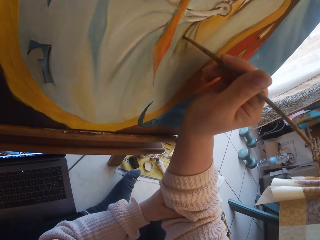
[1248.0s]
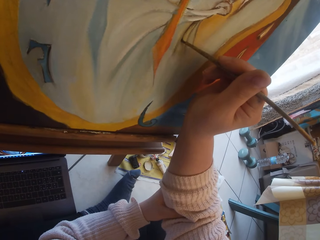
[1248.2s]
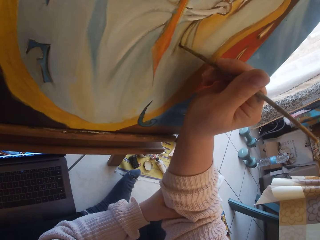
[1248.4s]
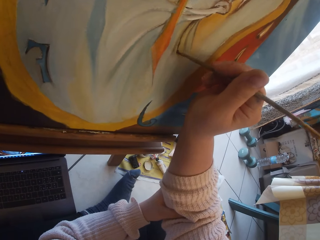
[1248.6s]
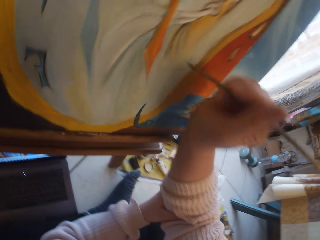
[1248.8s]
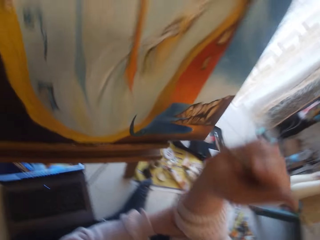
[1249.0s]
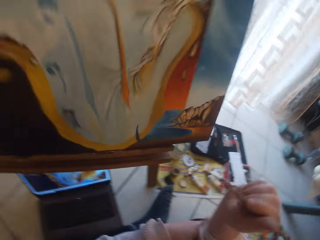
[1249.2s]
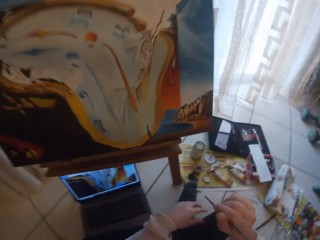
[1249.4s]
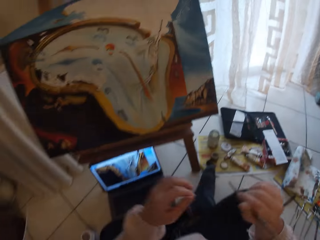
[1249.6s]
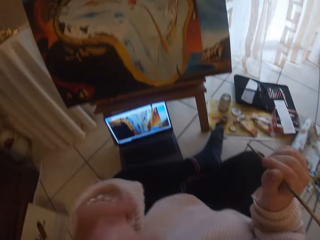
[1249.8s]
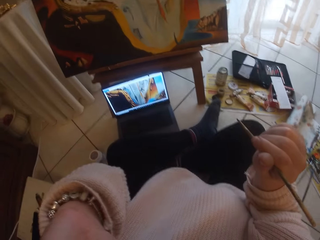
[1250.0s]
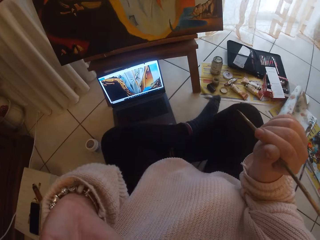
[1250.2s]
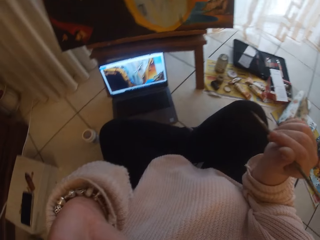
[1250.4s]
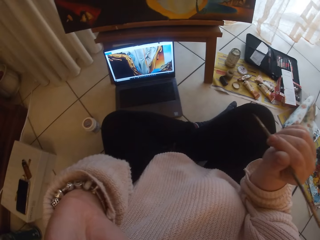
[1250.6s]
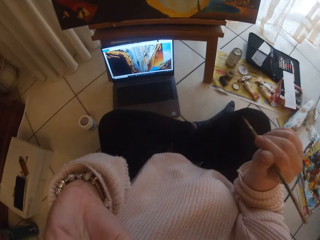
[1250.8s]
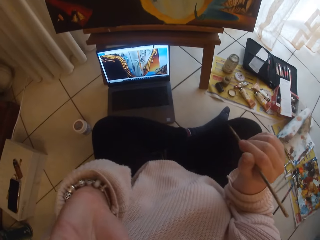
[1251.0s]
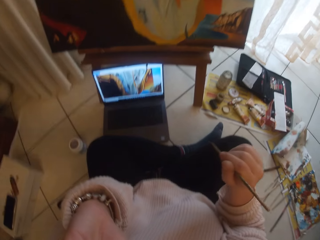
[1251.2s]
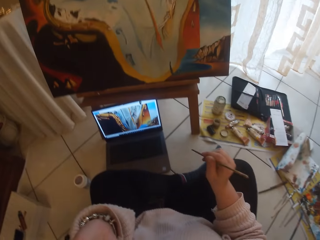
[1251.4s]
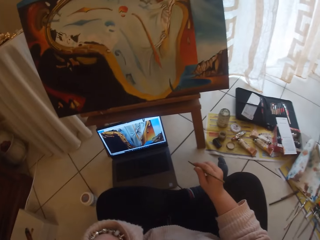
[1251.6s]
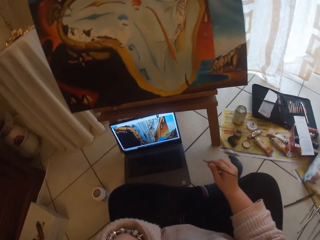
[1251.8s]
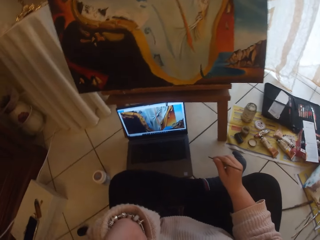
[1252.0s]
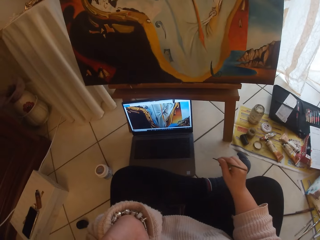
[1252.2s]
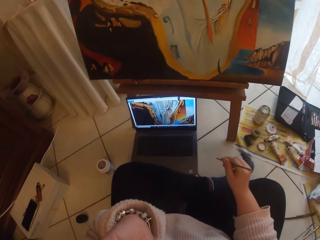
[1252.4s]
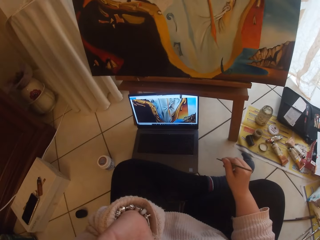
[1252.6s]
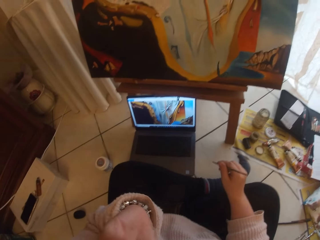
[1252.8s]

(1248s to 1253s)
The camera wearer removes the paintbrush from the painting. She touches her face or the camera with her left hand.

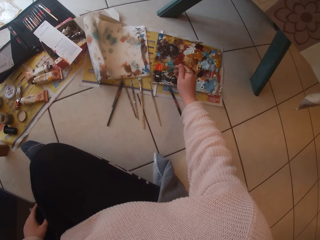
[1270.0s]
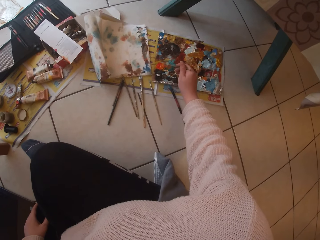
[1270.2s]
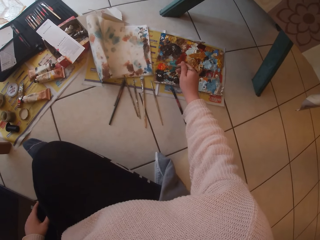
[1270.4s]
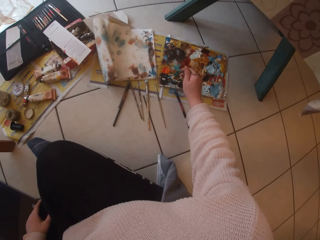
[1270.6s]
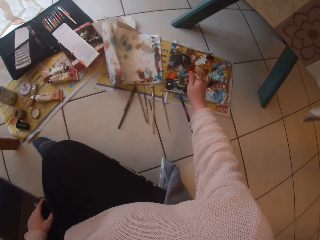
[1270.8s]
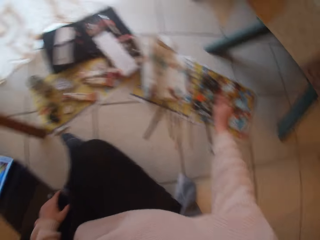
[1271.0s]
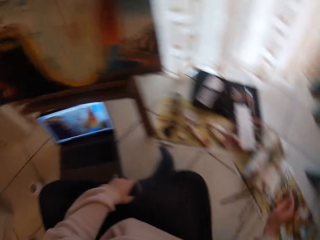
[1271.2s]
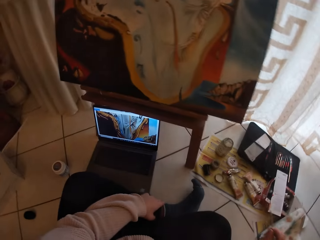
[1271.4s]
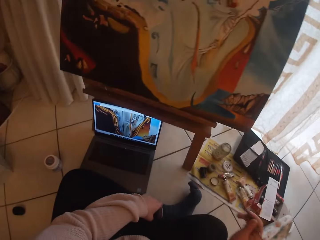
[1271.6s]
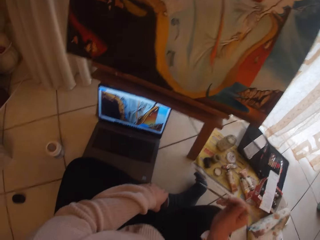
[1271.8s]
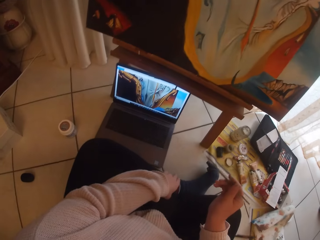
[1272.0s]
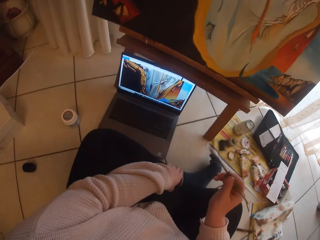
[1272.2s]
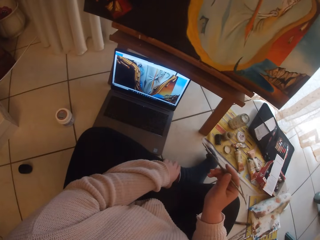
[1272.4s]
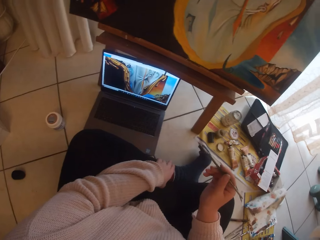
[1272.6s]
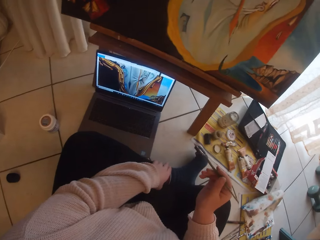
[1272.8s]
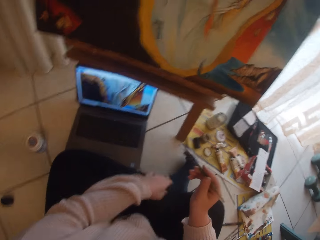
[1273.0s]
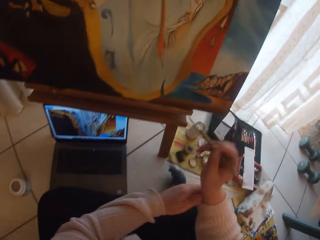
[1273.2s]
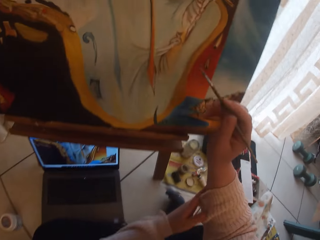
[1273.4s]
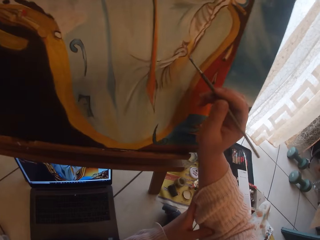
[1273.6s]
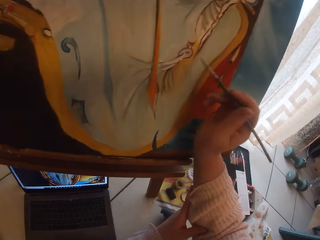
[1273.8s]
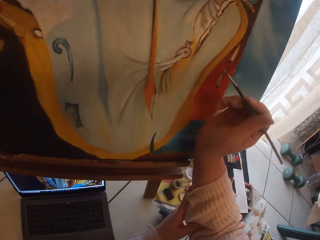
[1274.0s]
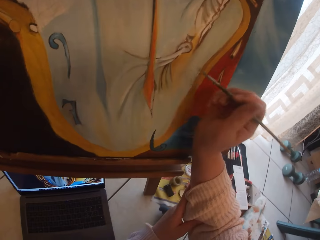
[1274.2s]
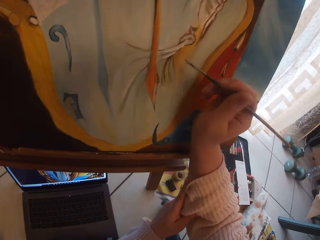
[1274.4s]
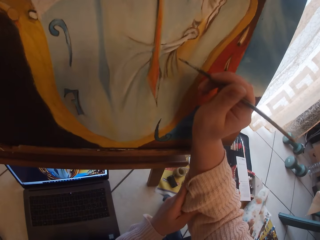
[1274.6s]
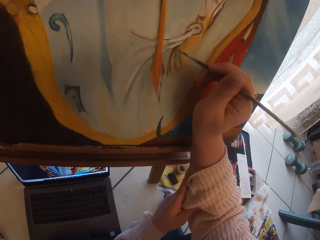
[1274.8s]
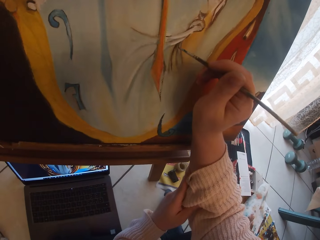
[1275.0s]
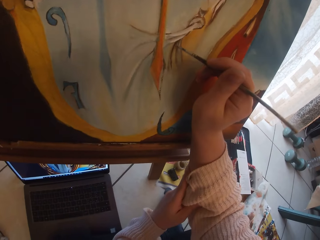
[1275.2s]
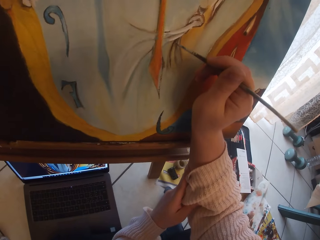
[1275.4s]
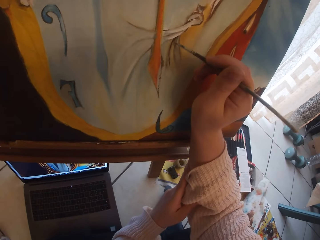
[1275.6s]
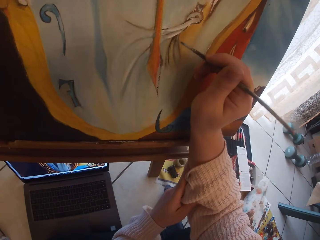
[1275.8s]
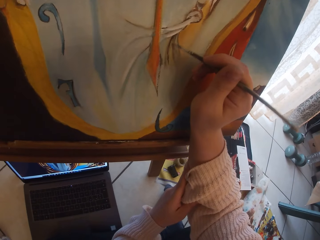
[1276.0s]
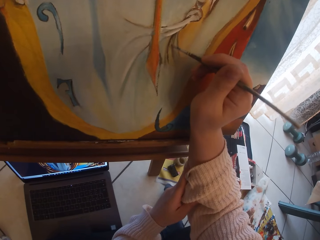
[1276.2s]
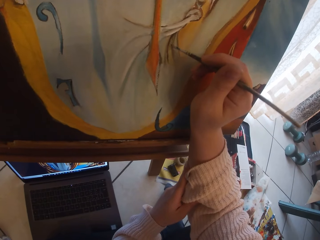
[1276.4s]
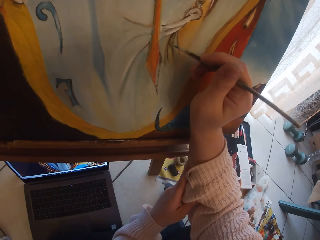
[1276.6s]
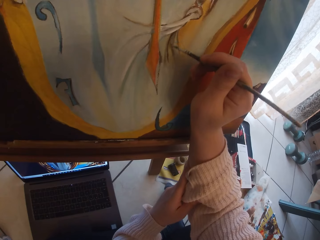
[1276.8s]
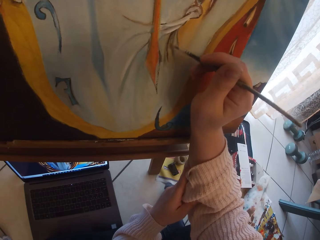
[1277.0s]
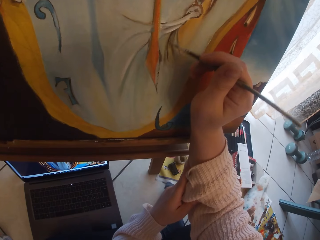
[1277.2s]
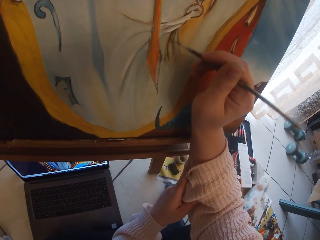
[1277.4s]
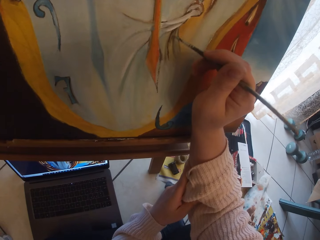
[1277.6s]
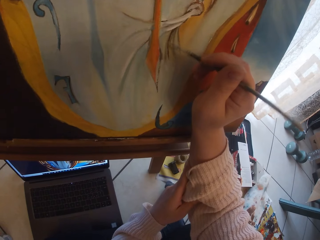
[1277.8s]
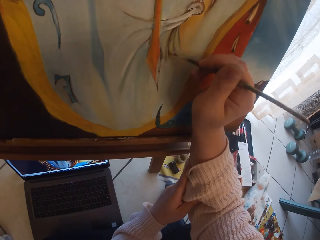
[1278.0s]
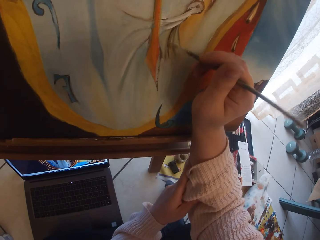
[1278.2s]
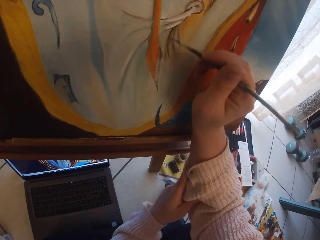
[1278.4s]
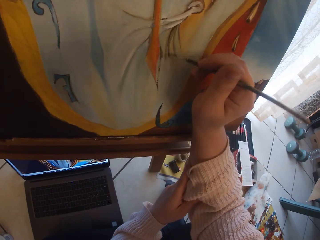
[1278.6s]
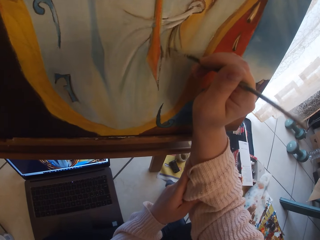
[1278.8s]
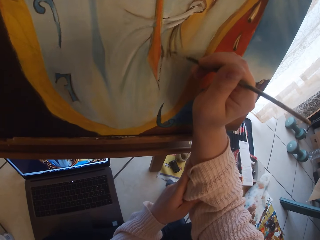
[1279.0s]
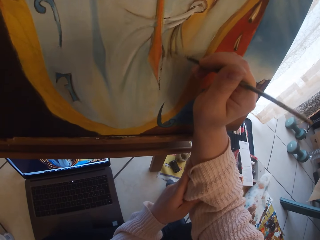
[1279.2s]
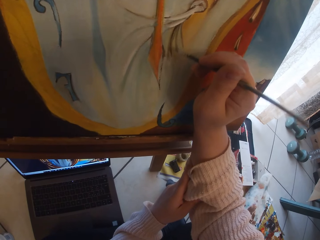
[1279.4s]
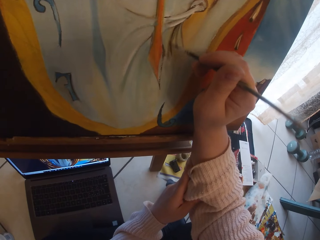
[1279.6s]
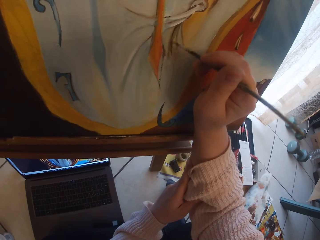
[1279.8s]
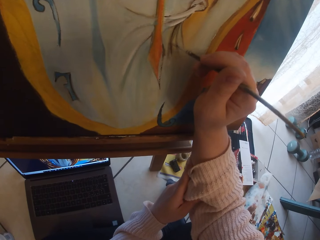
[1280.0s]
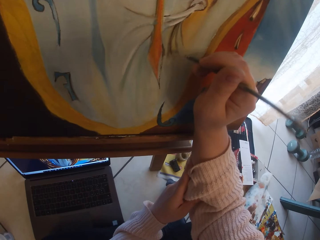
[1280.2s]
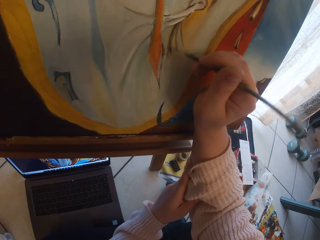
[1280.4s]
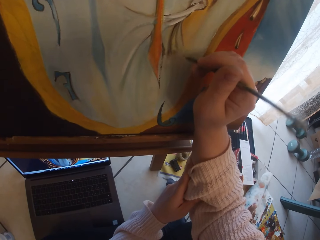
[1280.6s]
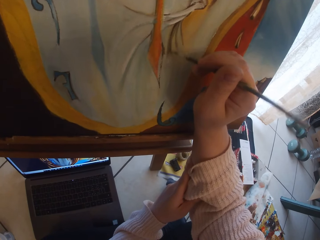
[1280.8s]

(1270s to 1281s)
The camera wearer scoops paint from the palette on the ground with the paintbrush in her right hand. She holds her right hand with her left hand. She paints the image from the laptop on the ground on canvas using the paintbrush in her right hand.

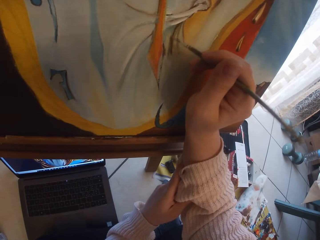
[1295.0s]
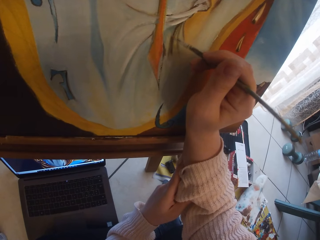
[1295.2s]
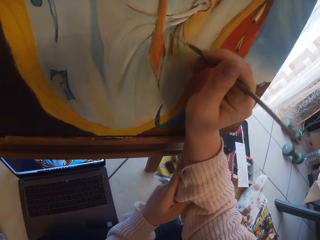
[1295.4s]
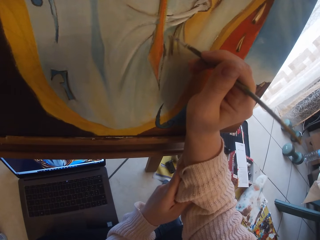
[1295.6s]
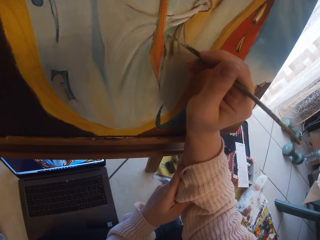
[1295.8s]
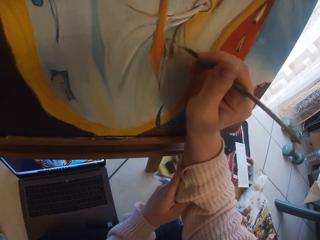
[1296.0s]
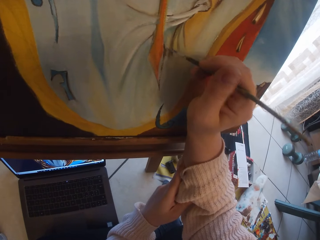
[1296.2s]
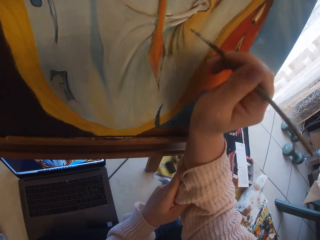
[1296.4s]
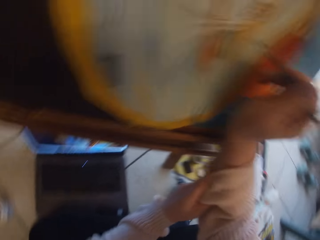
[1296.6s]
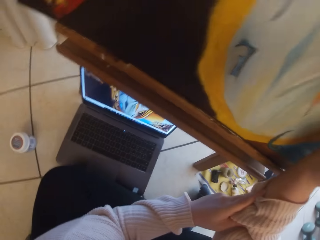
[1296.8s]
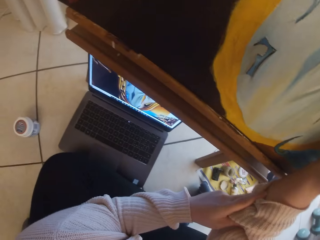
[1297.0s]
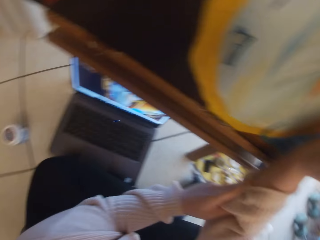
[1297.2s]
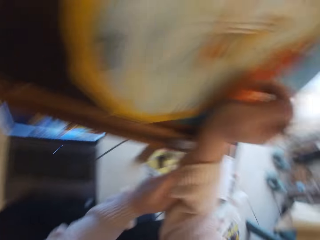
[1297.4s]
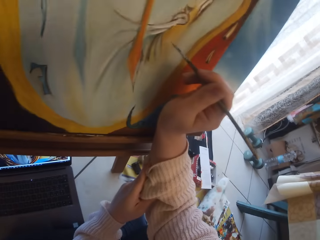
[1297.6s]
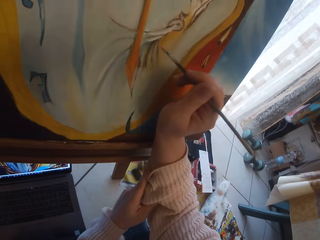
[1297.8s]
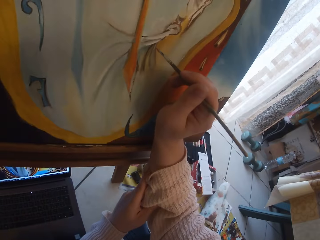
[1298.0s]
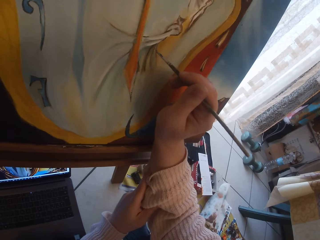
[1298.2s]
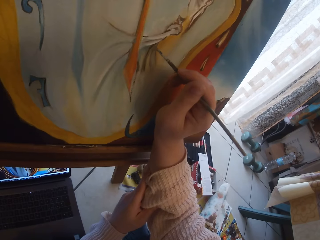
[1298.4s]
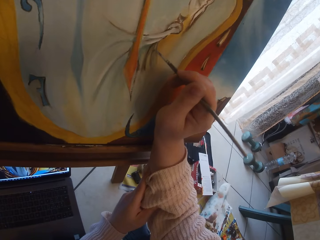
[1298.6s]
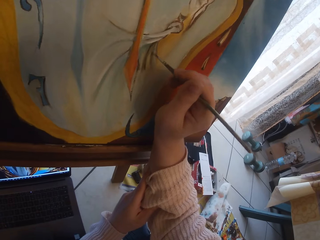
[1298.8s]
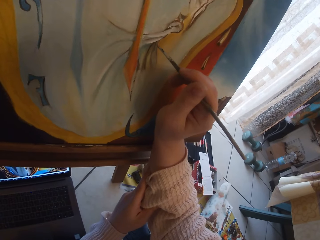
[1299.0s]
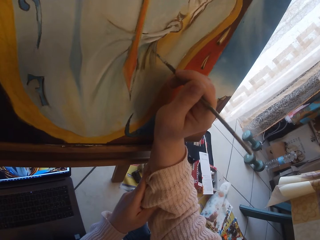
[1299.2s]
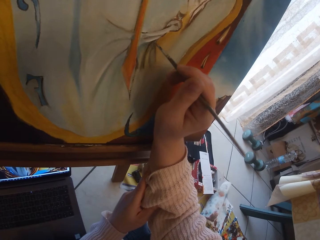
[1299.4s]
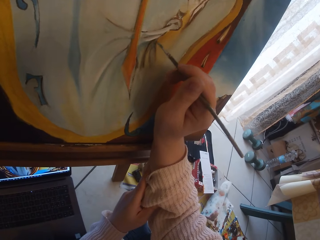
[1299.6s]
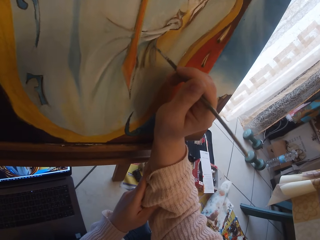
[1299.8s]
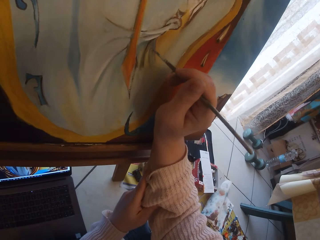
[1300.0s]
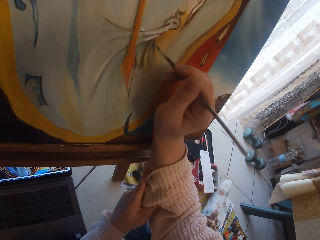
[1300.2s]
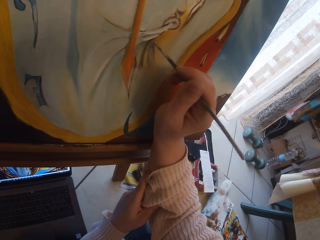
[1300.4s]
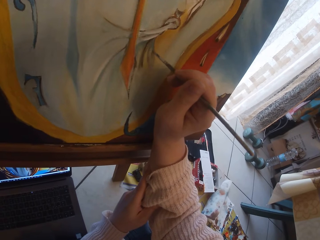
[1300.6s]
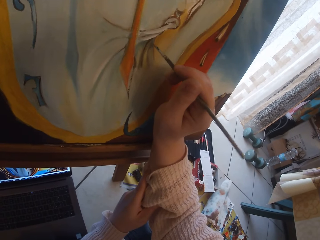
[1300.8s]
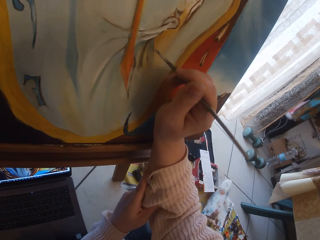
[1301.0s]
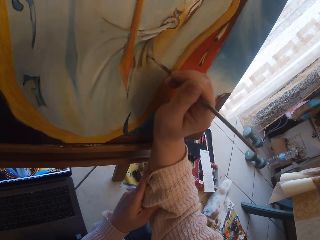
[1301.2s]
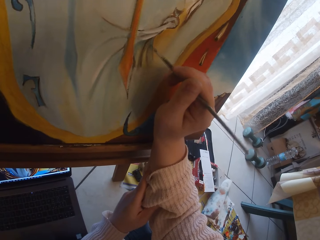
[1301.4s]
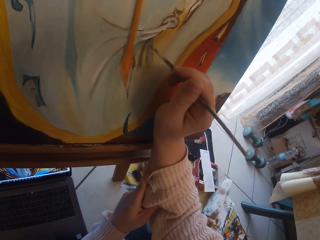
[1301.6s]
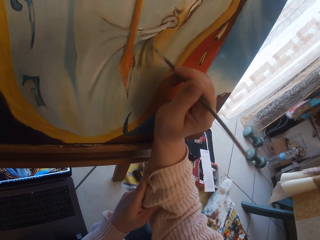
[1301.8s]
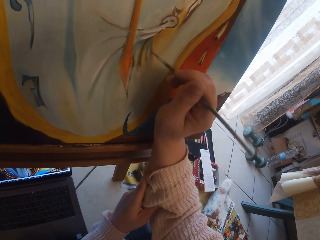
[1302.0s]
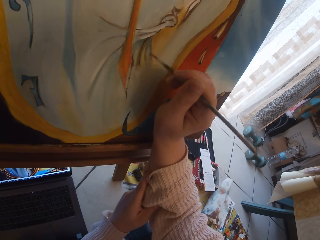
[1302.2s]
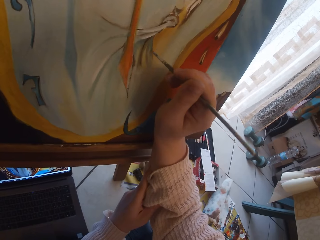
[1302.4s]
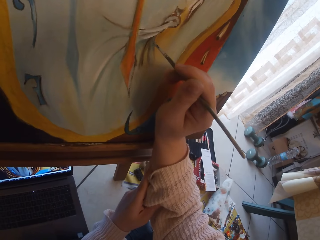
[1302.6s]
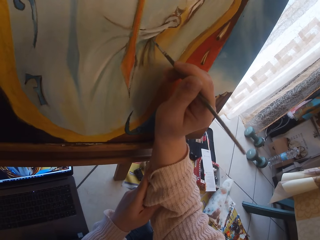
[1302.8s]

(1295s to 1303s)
The camera wearer looks at the end side of the painting. They paint.
